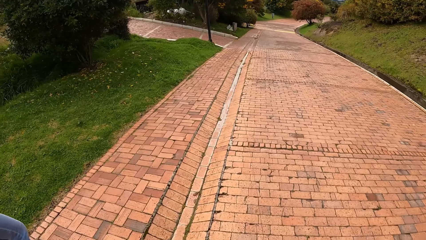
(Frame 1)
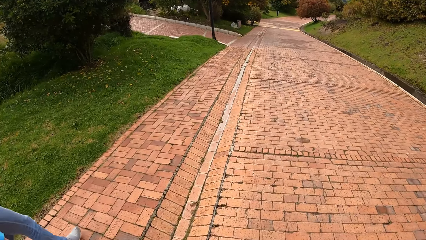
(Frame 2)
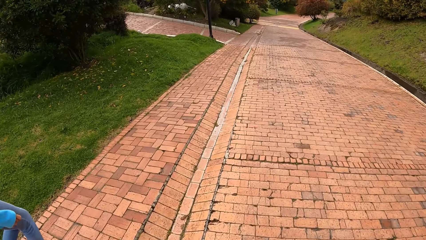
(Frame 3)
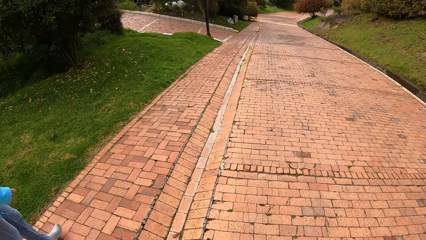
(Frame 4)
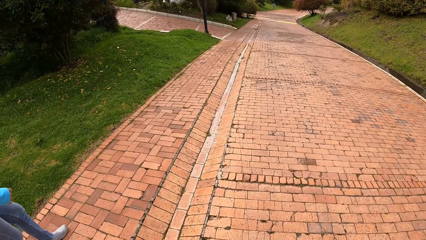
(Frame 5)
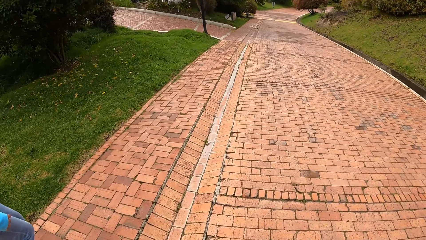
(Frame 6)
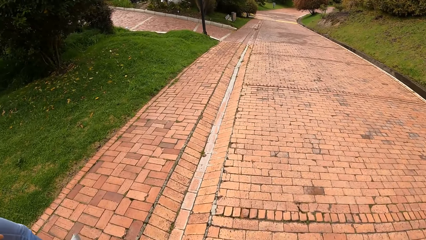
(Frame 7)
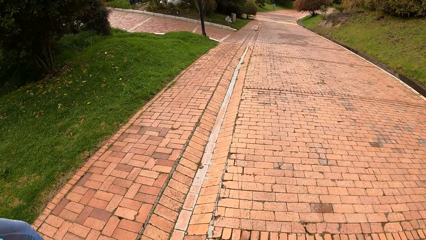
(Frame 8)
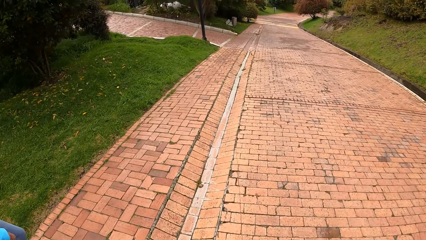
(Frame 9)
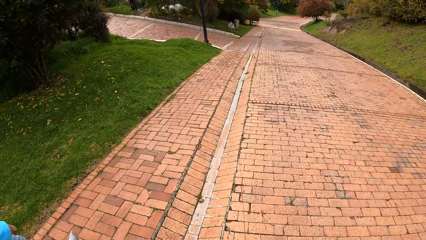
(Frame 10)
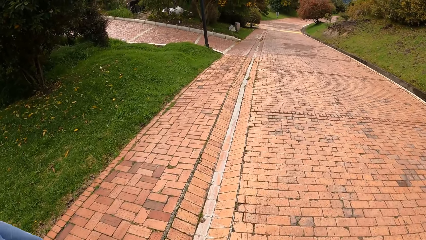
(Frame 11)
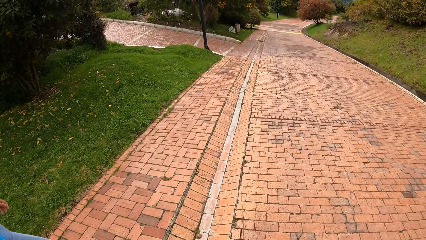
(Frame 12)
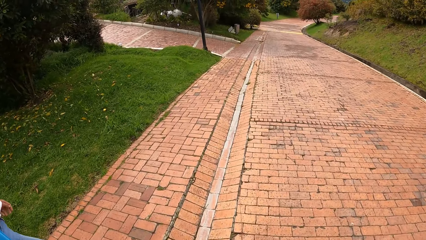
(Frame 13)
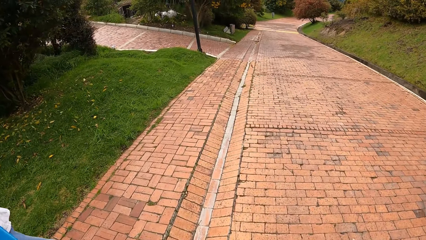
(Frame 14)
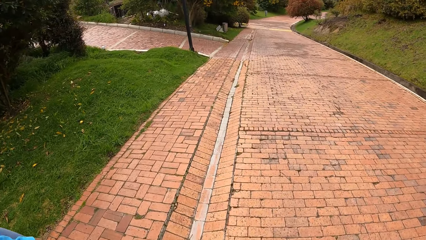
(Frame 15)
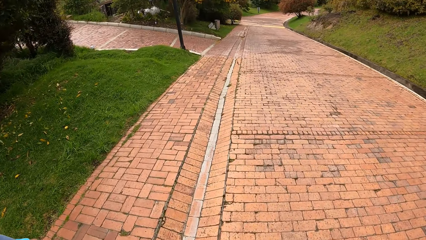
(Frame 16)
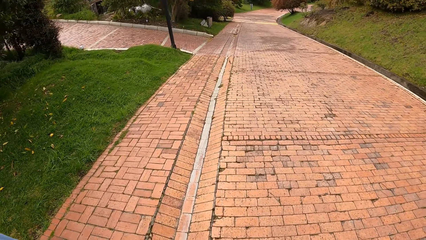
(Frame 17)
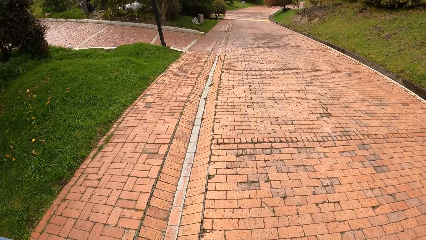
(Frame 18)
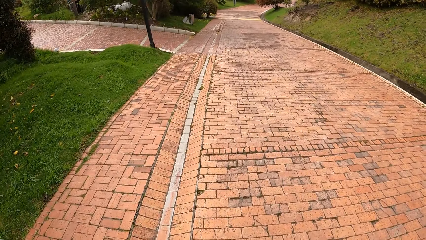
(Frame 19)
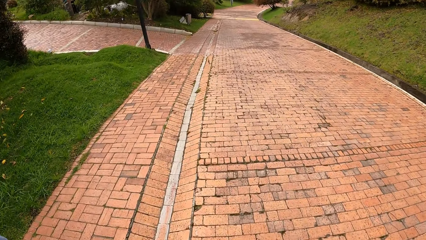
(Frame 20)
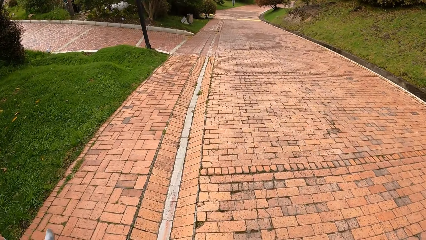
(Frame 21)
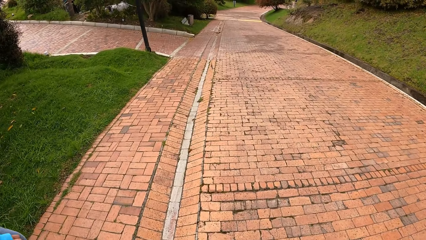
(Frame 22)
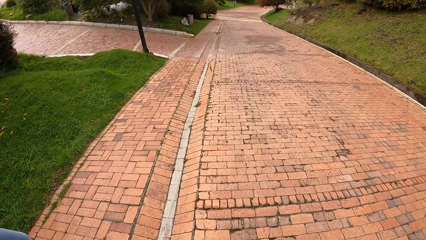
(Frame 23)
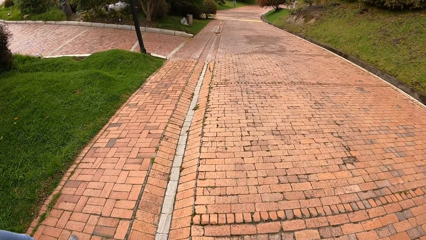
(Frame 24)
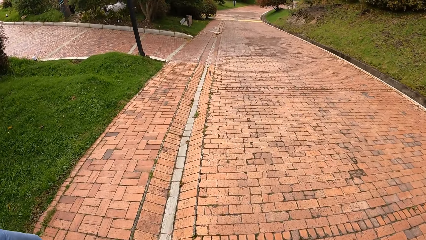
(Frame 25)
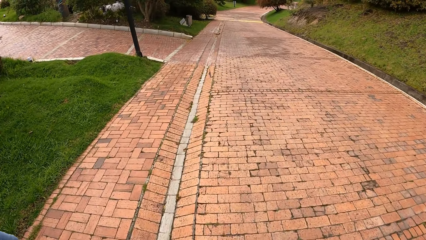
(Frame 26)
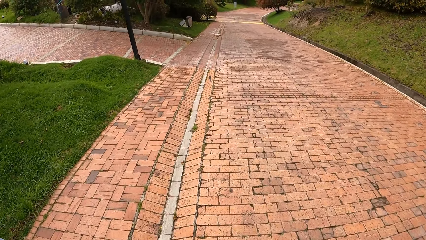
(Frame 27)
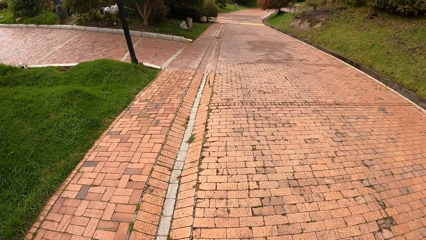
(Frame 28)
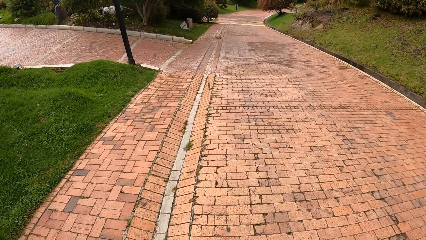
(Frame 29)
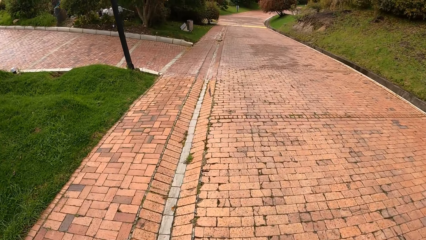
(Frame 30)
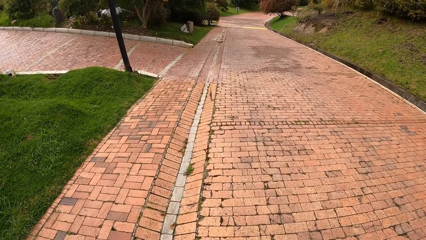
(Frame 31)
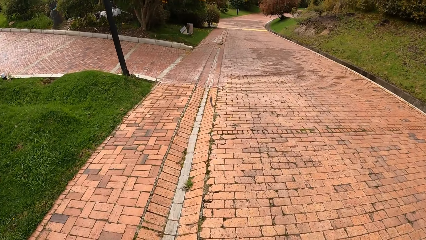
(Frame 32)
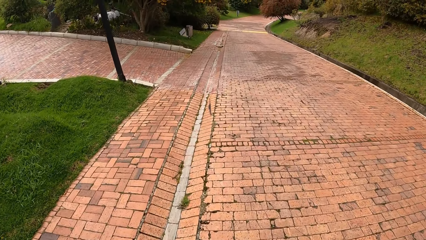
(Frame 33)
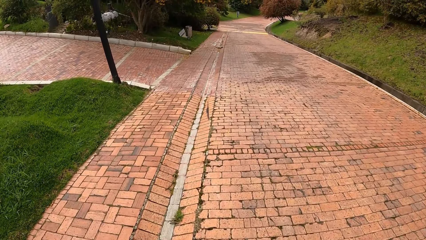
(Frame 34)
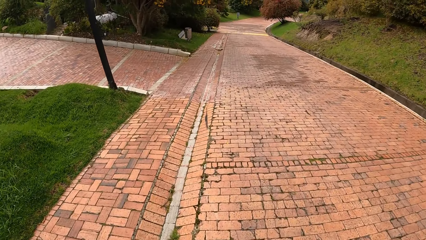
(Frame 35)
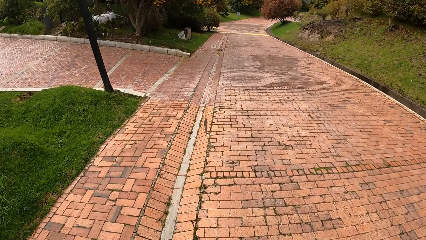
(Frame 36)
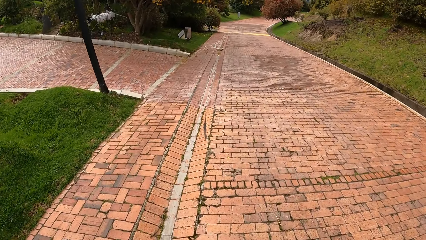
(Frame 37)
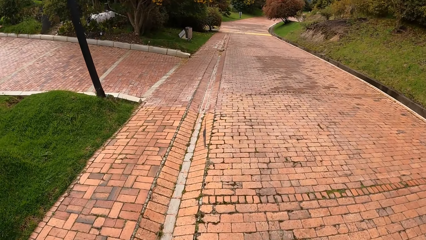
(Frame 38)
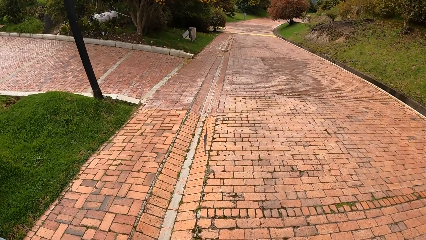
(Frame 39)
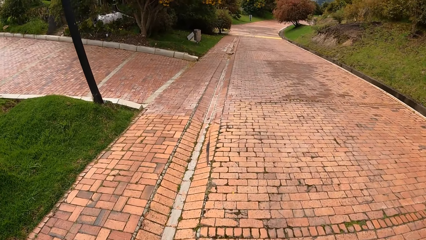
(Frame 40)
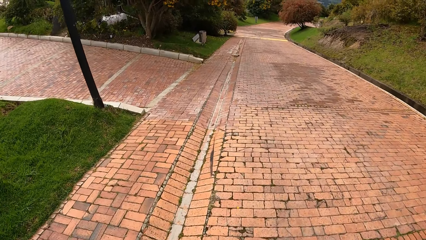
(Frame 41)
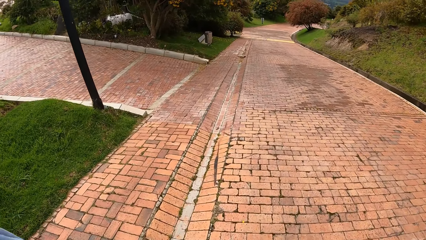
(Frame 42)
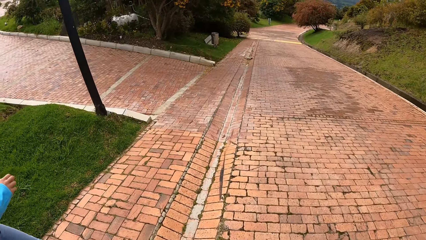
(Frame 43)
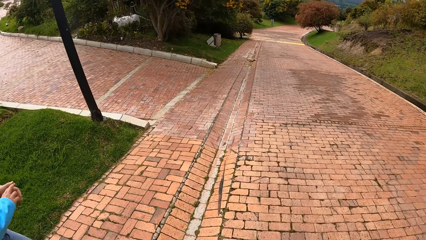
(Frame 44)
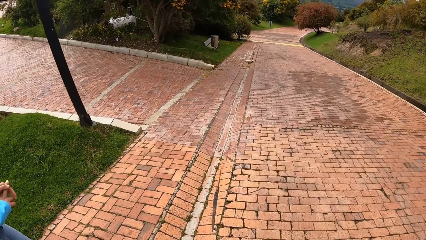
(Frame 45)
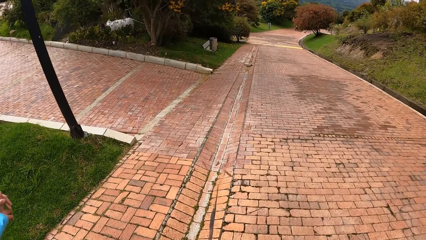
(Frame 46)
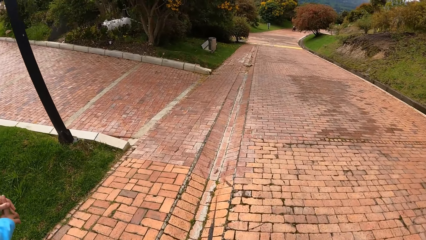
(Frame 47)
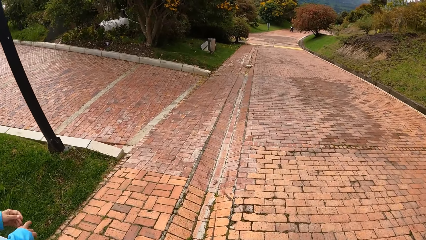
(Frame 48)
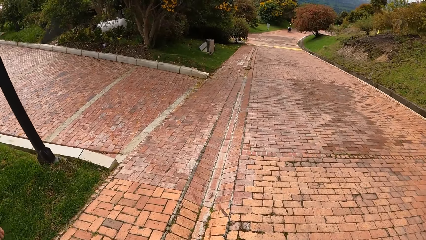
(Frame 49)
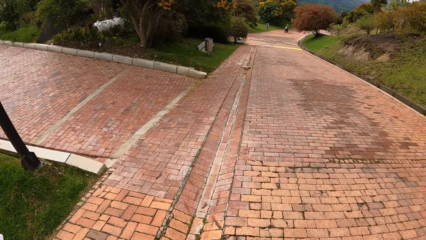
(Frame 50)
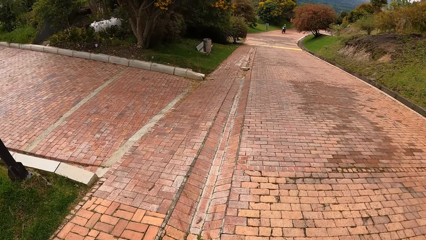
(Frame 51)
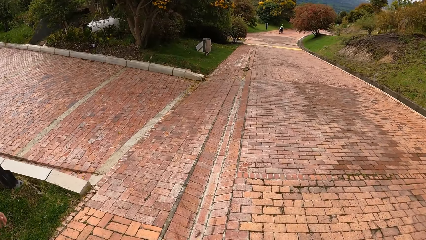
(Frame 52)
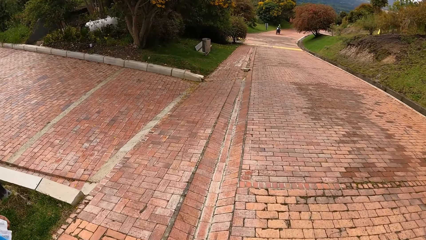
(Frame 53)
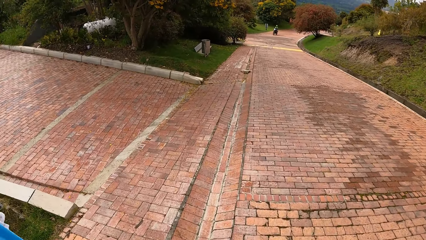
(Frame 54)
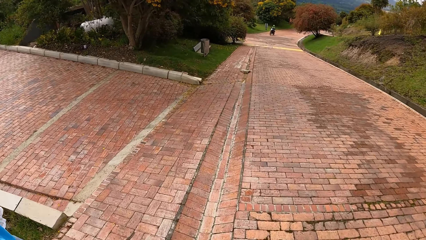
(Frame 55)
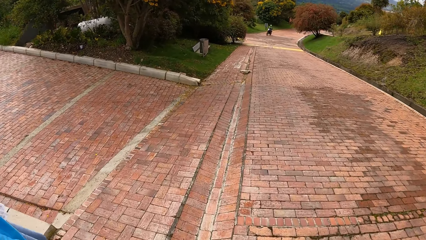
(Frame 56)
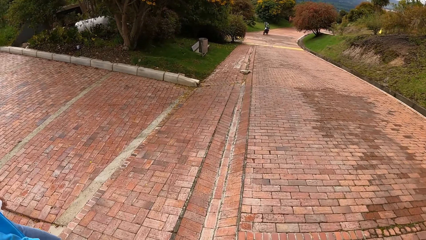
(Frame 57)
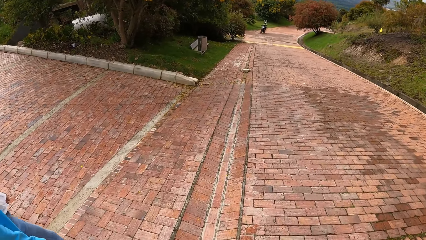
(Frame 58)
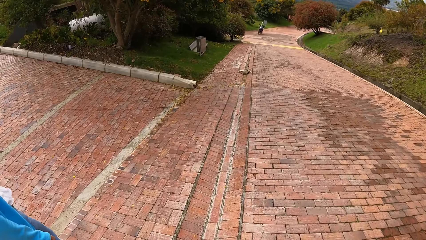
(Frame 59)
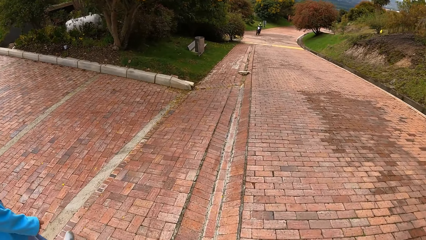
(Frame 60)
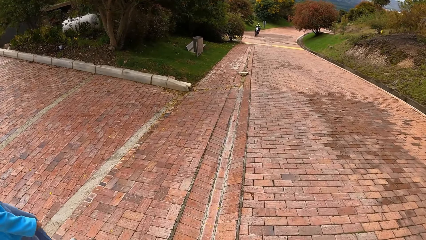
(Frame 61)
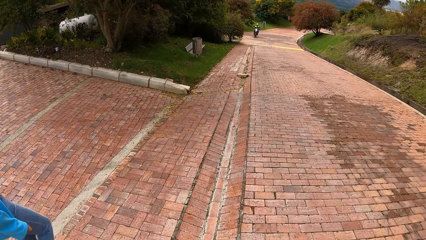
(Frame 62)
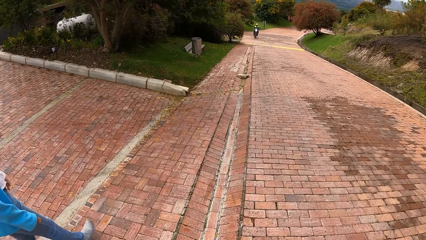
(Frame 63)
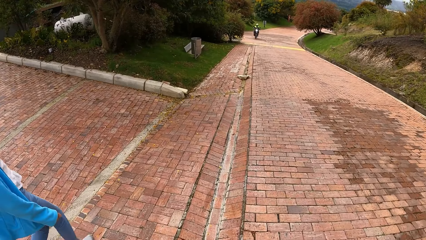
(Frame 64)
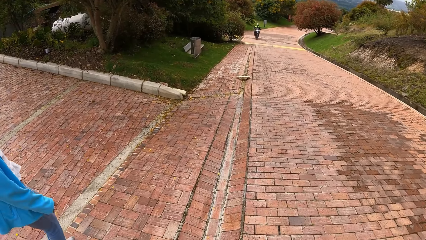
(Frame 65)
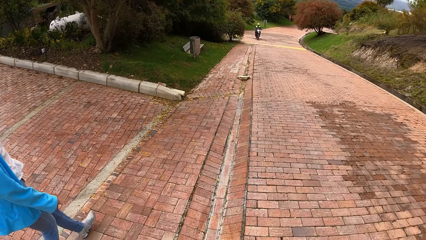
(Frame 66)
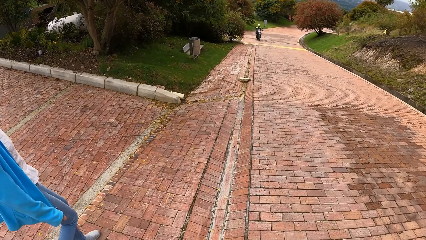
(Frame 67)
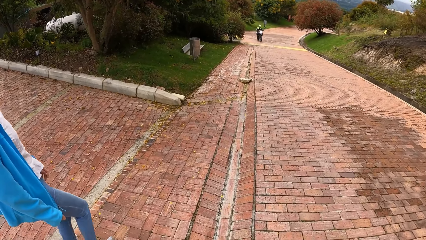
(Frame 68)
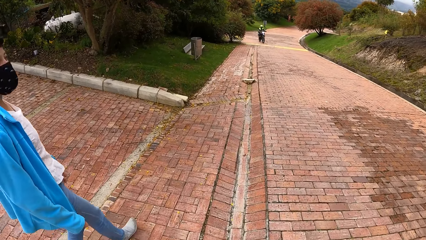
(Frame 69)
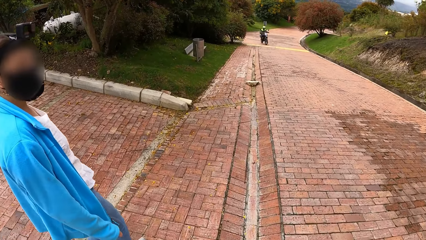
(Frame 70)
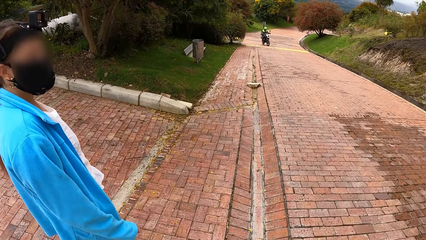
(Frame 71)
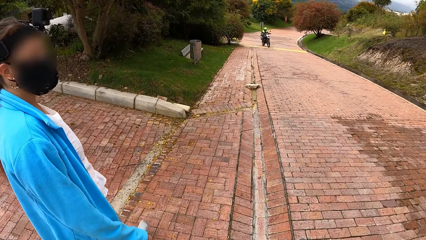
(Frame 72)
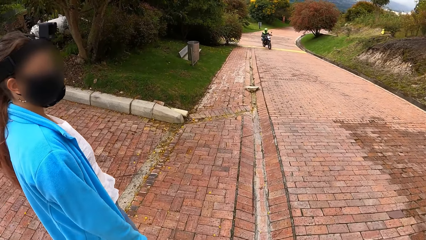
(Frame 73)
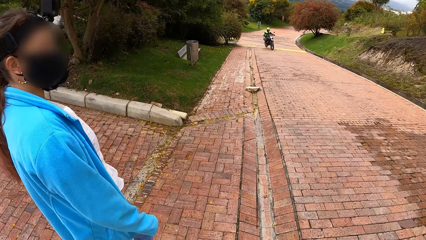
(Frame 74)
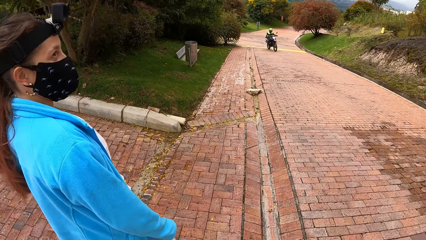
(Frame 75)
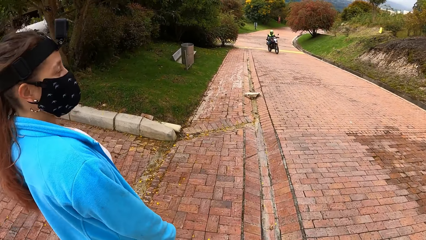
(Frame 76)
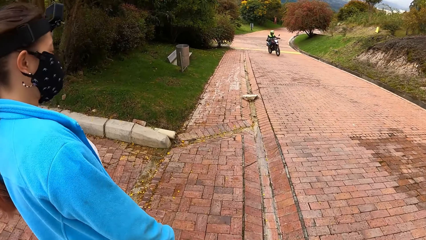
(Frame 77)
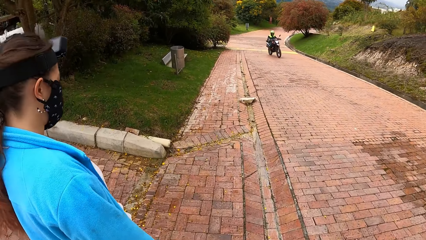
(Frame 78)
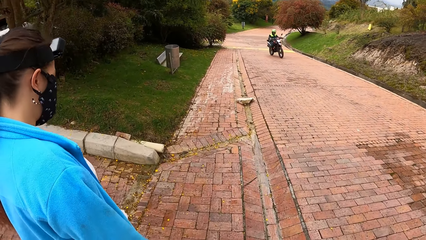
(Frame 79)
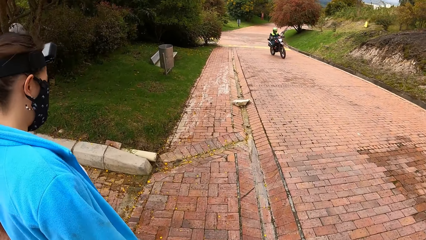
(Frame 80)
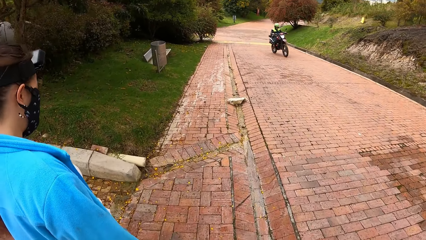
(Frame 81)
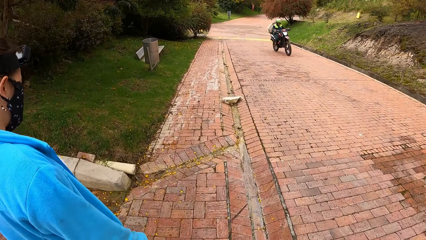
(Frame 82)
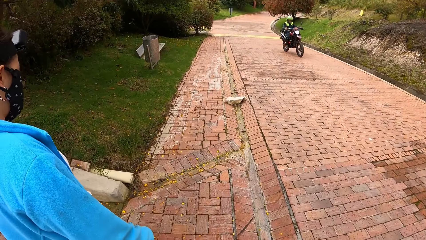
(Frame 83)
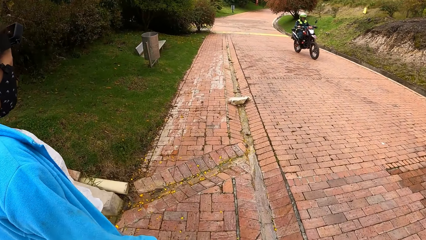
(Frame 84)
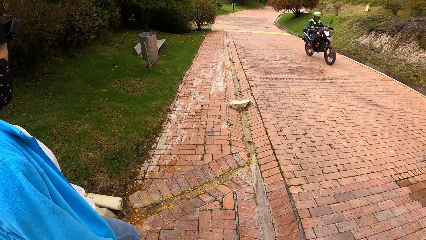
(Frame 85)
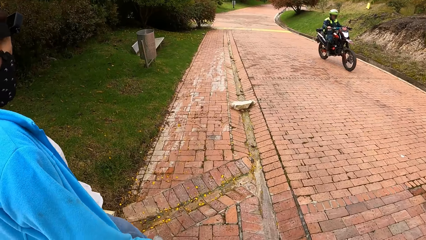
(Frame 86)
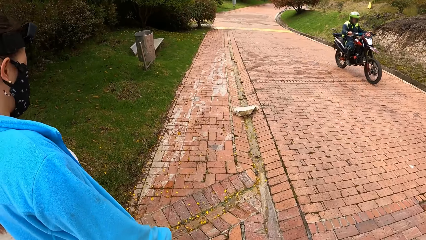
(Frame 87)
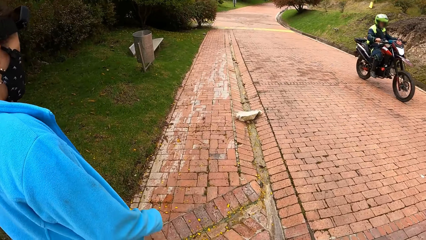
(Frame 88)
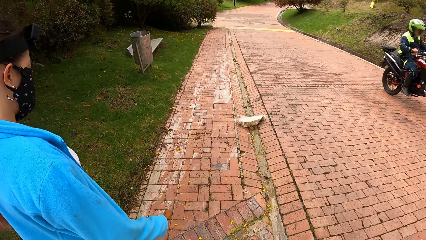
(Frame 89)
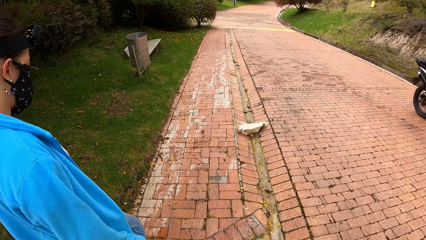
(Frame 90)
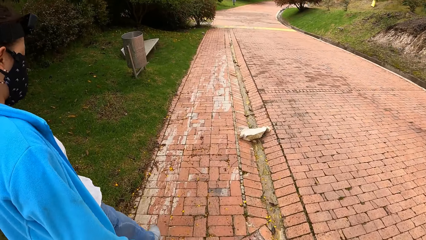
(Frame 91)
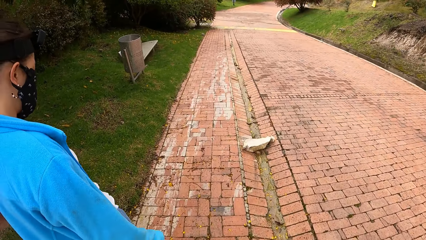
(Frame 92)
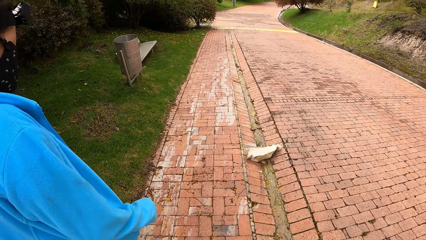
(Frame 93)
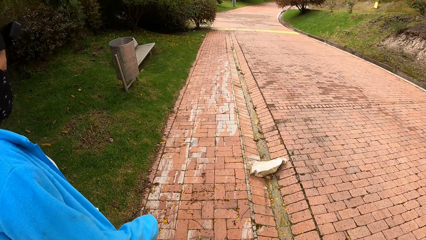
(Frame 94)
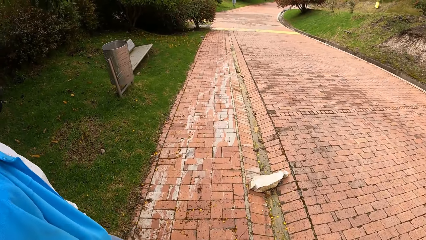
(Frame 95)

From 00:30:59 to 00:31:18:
A person touches fingers. The camera wearer walks on the road with the person. Another person rides a motorbike on the road.
